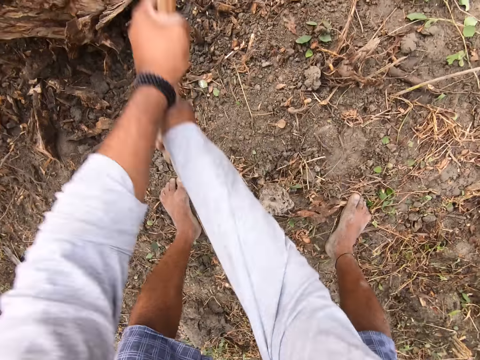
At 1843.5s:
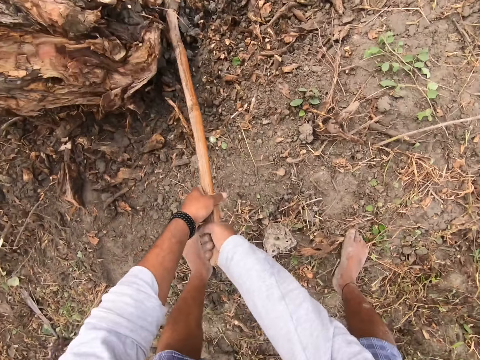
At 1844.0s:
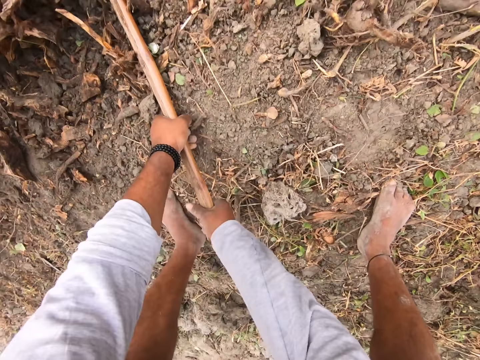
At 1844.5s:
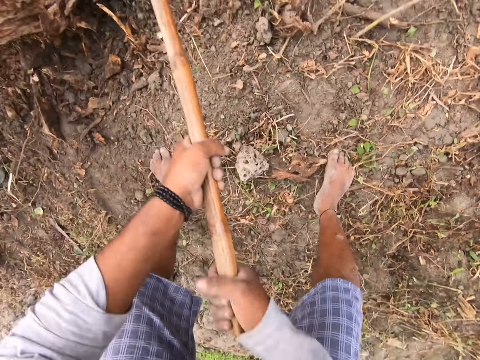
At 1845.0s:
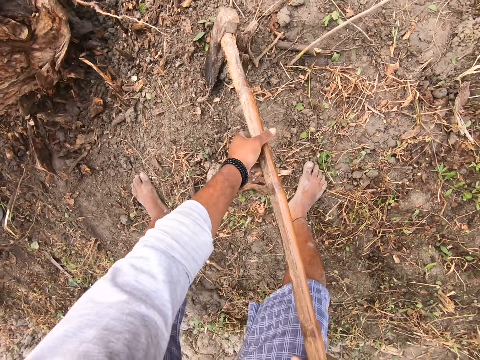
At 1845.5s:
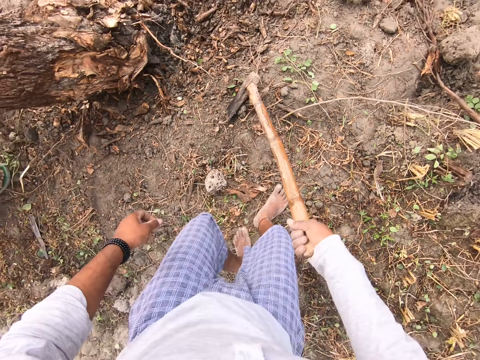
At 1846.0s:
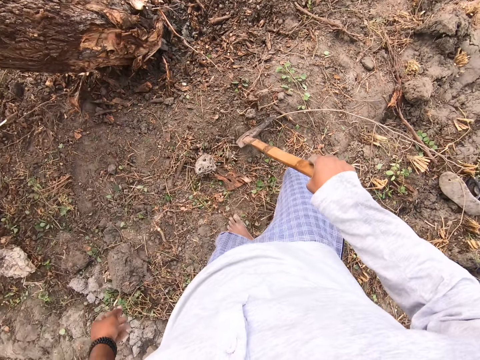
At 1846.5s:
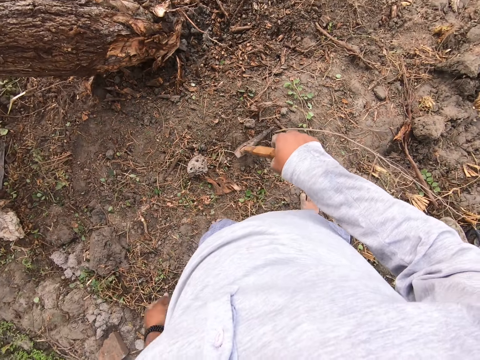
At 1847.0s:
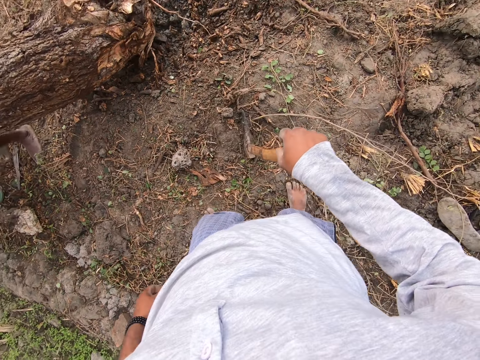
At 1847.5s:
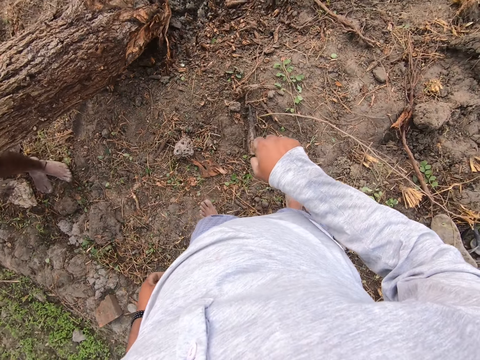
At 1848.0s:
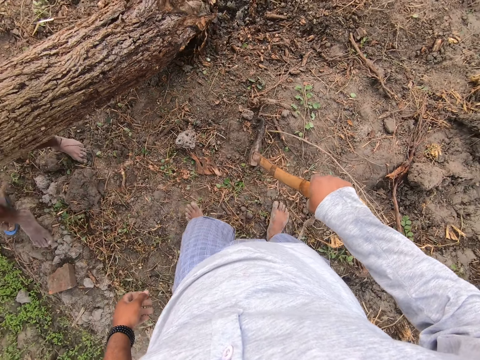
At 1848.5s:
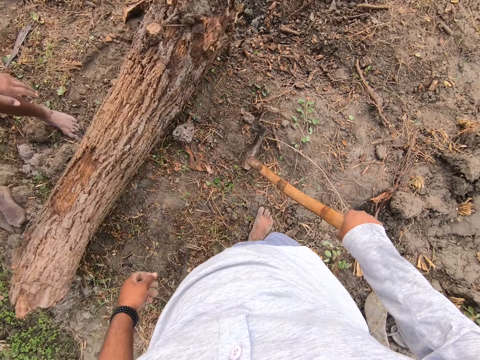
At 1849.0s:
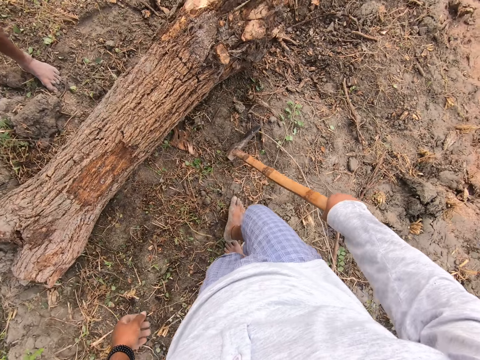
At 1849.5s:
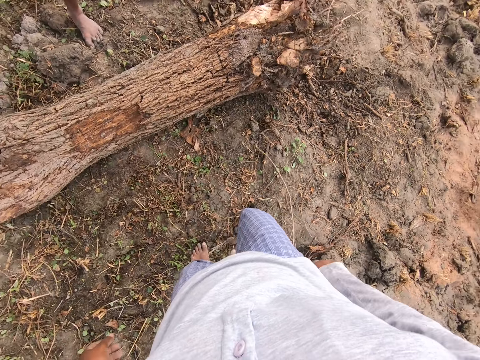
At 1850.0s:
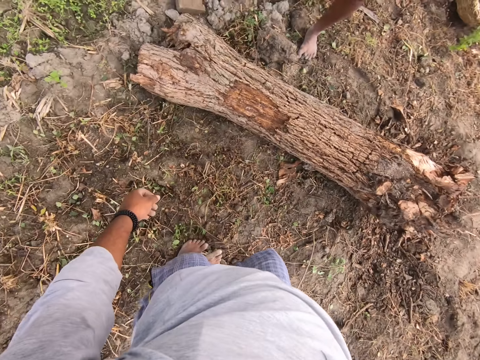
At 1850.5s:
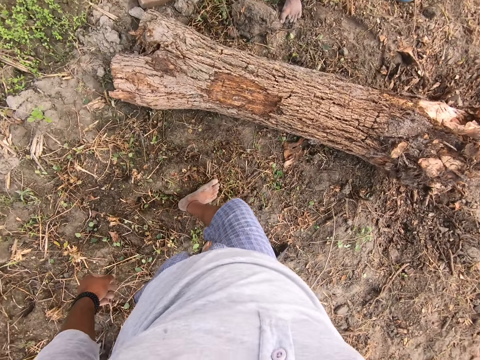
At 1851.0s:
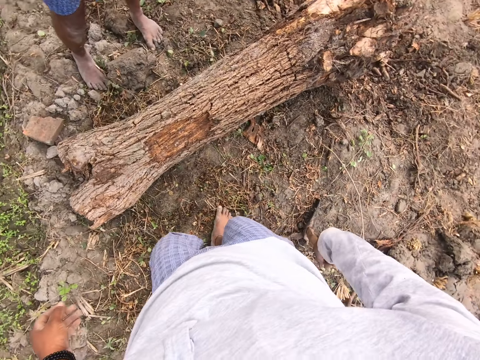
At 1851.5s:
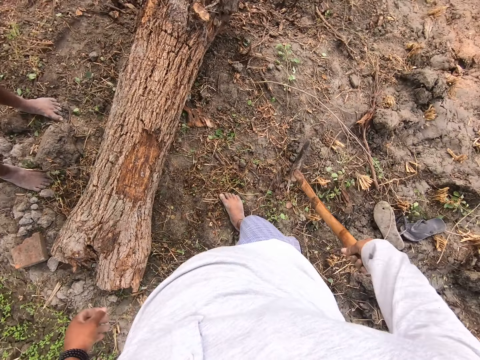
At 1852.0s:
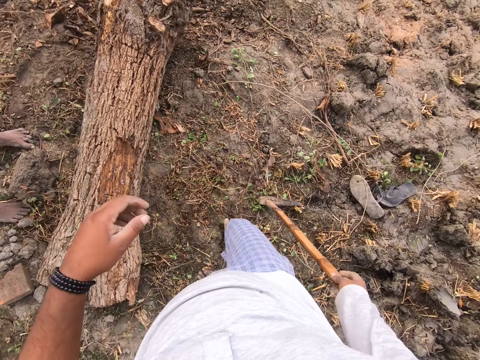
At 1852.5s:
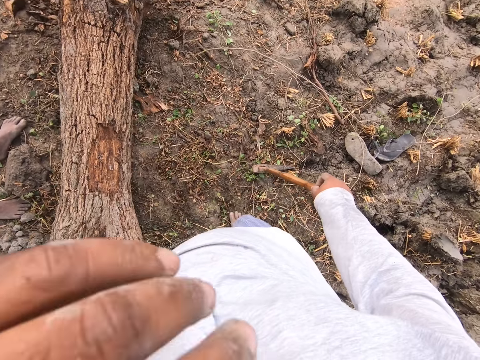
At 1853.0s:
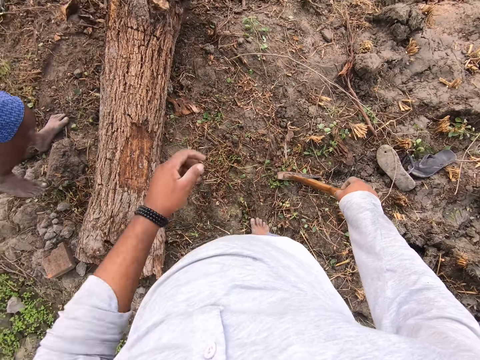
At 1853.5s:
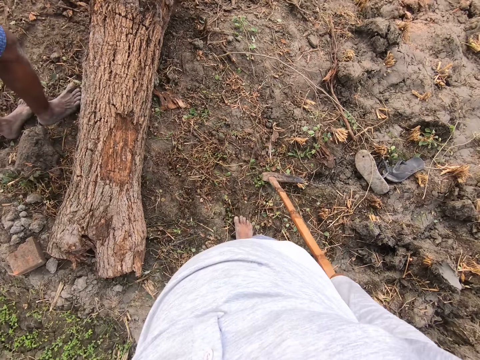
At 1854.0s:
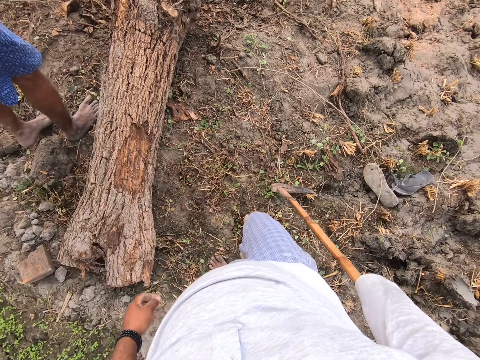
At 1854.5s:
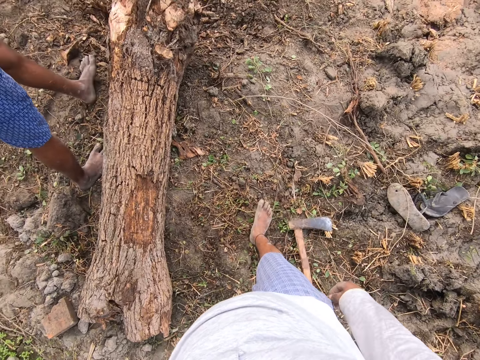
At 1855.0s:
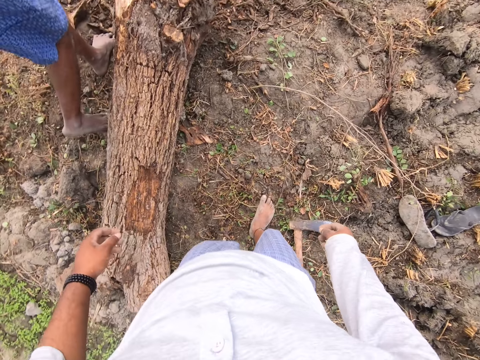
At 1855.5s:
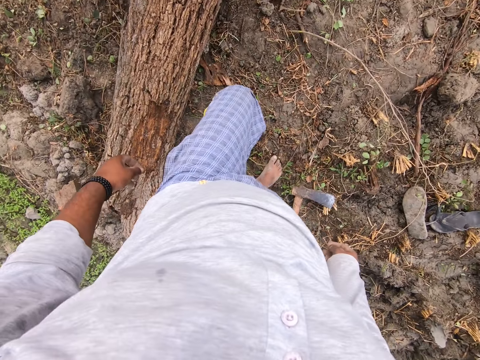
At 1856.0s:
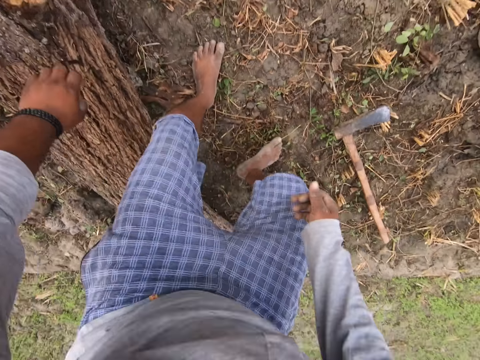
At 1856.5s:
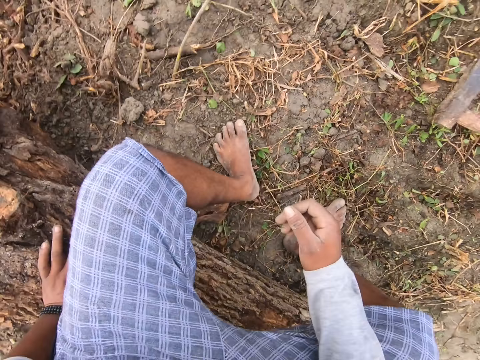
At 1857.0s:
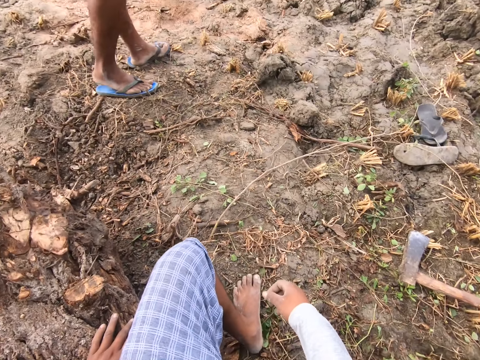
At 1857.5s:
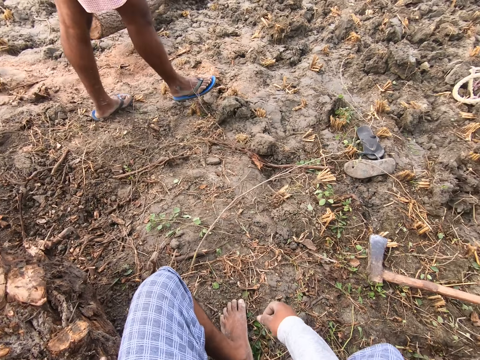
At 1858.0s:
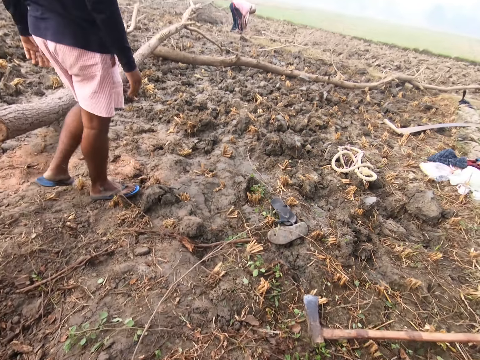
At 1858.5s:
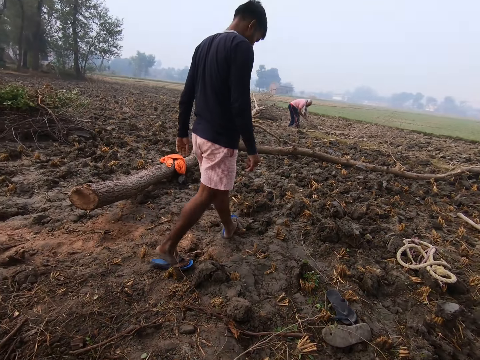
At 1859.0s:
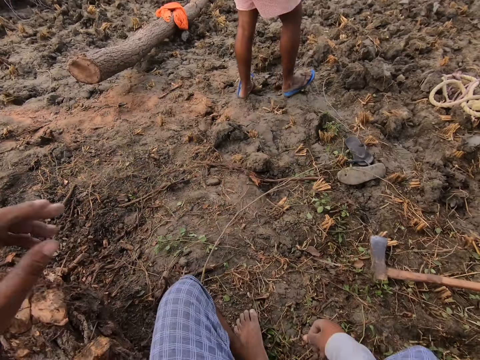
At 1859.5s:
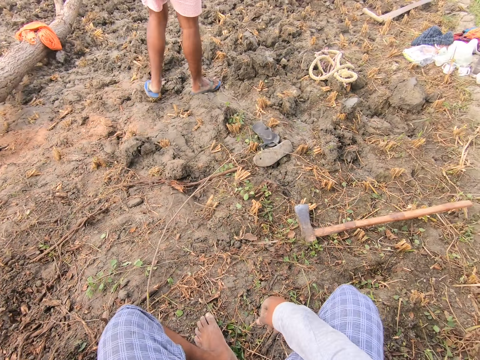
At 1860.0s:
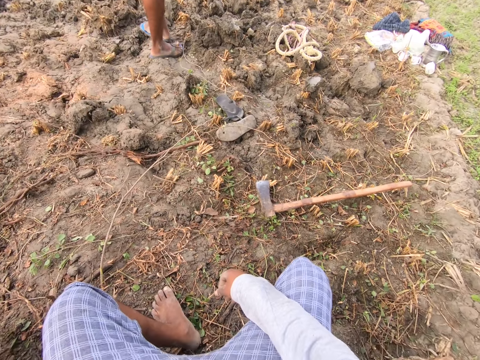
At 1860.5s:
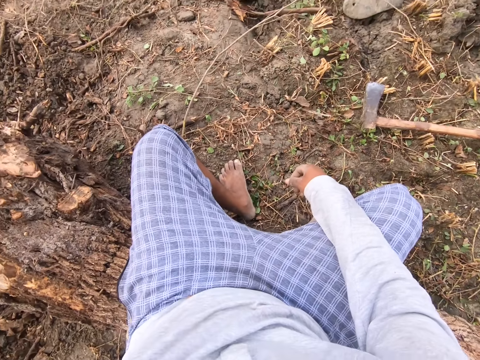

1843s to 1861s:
The camera wearer breaks the wood. He cuts the root of the tree with the axe. He looks around. A man drops the uprooted tree on the floor. The camera wearer raises his left hand towards his face. The man interacts with the camera wearer. The camera wearer sits on the uprooted tree. He looks around.

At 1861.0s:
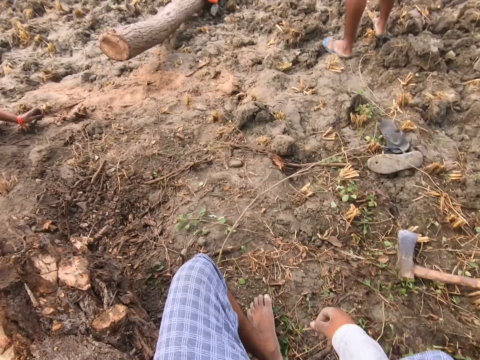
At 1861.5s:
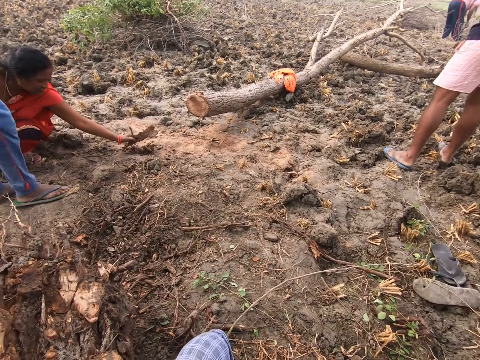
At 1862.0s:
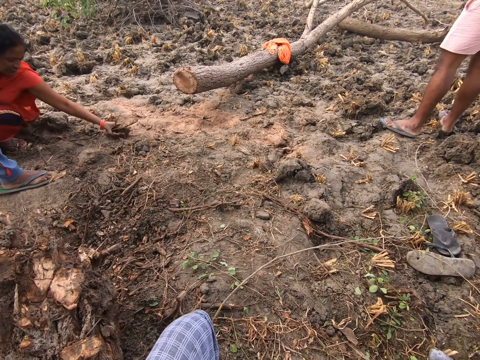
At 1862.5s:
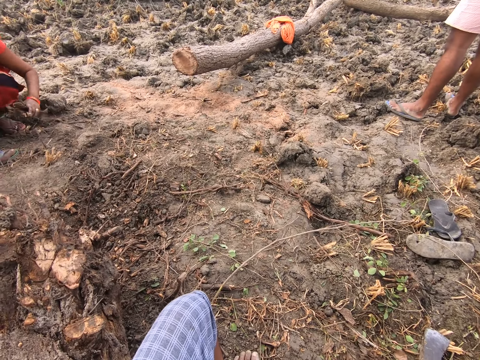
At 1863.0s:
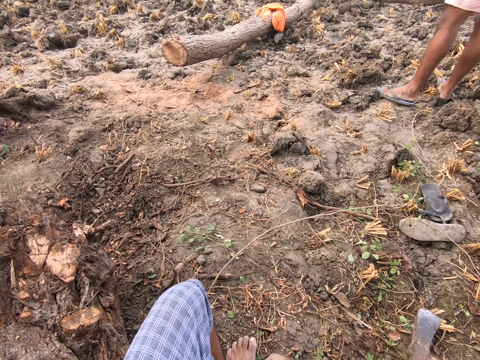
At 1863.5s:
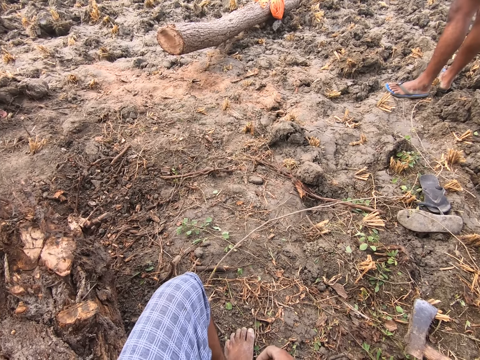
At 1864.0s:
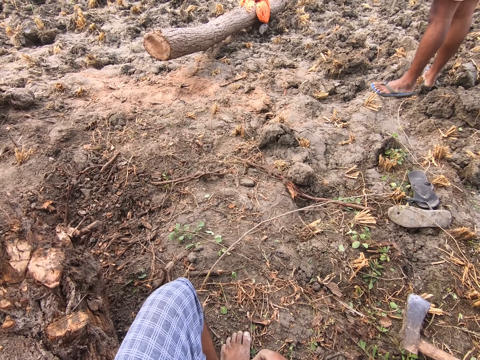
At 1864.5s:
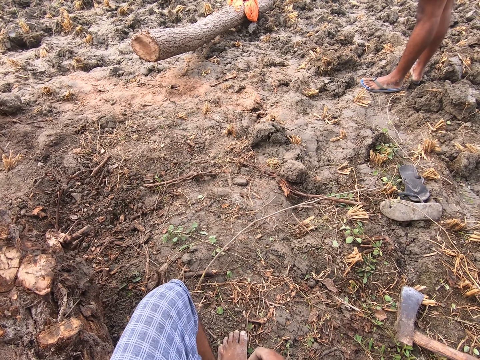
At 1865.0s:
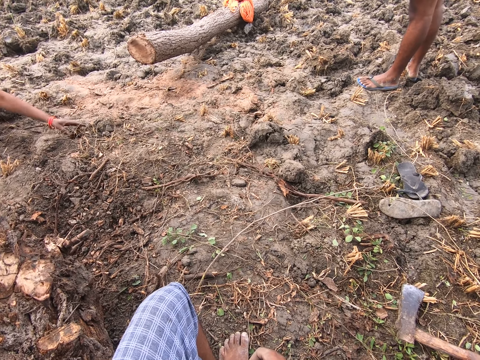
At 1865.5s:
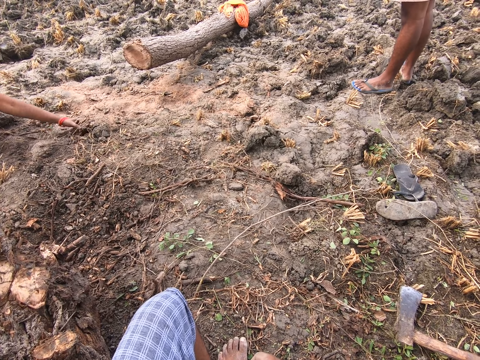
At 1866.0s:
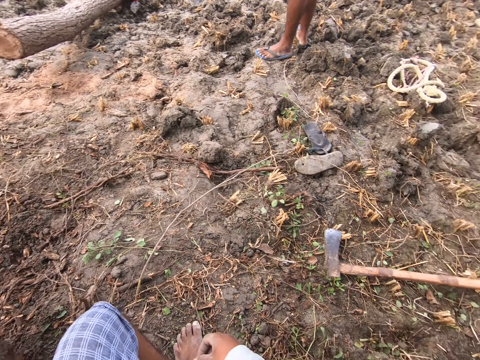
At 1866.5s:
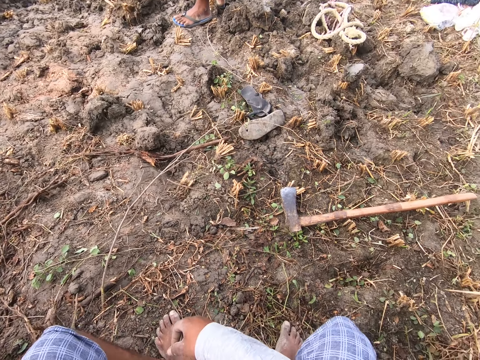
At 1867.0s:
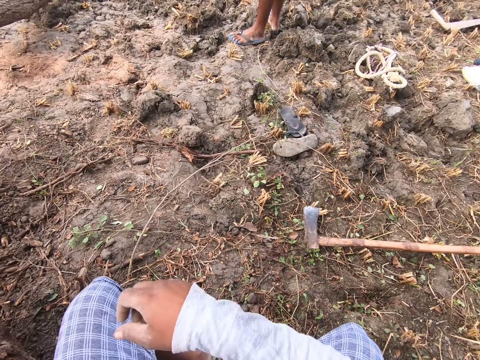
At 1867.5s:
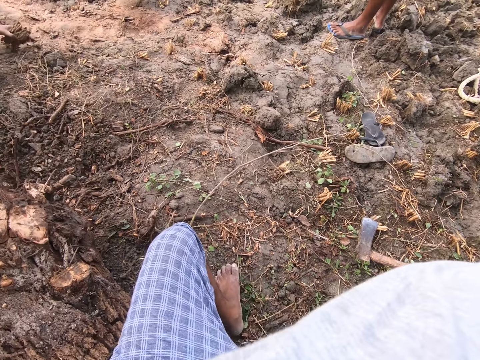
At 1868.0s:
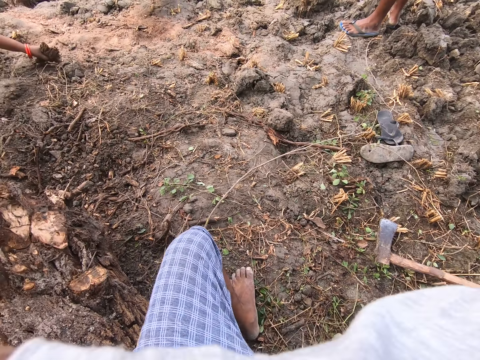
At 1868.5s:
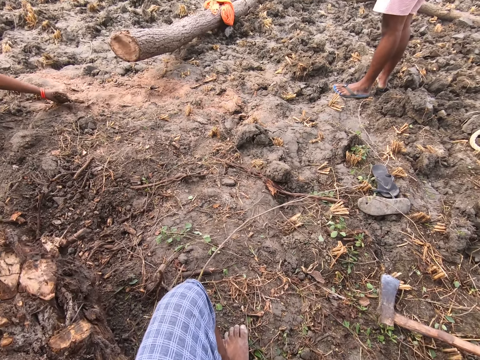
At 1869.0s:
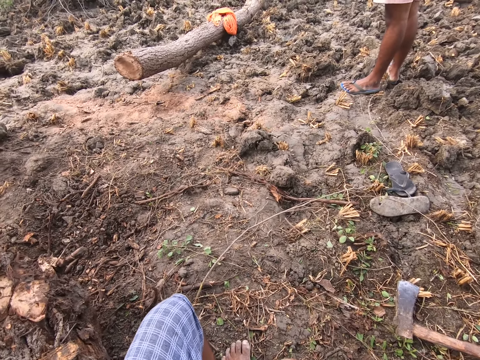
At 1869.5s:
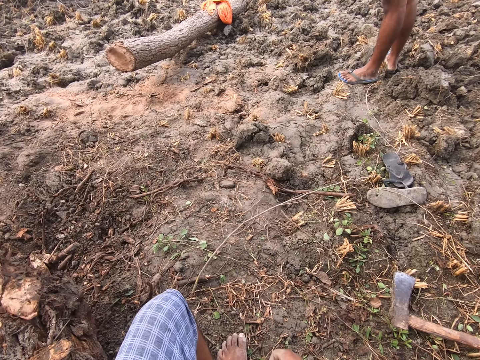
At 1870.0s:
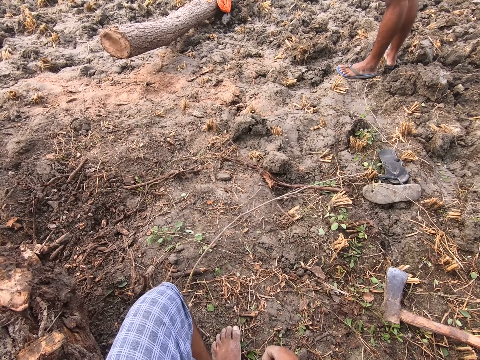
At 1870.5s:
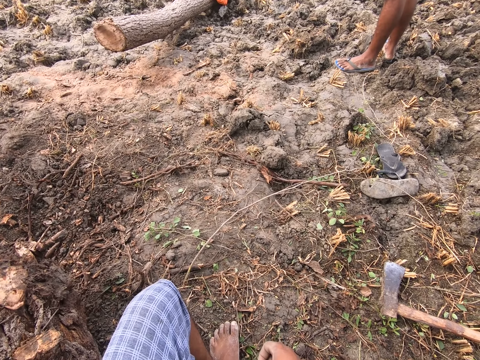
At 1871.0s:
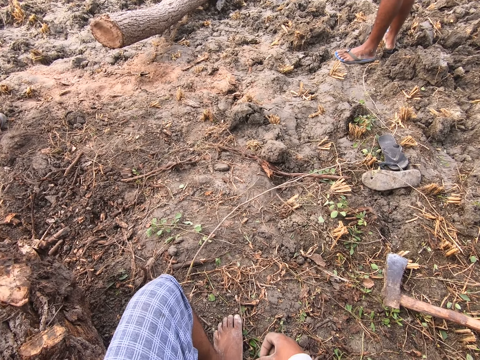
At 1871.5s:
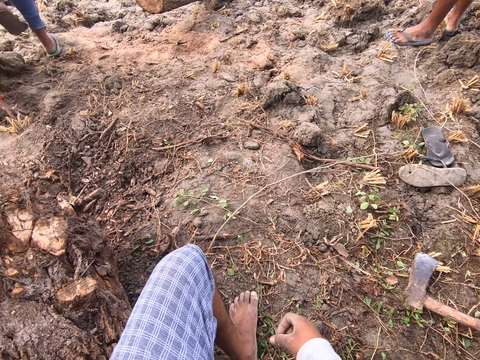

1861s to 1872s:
A woman picks up stick pieces from the ground with her left hand. She picks up stick pieces from the ground with her left hand again. The camera wearer raises his right hand towards his face.
